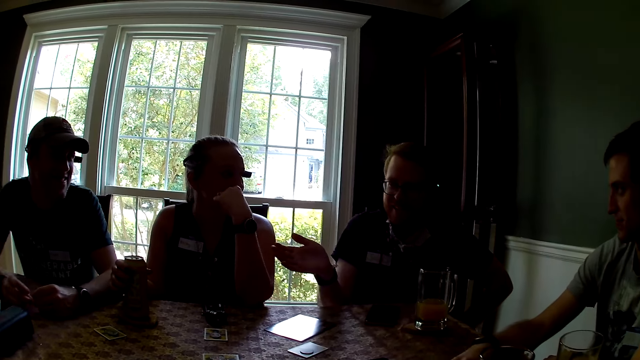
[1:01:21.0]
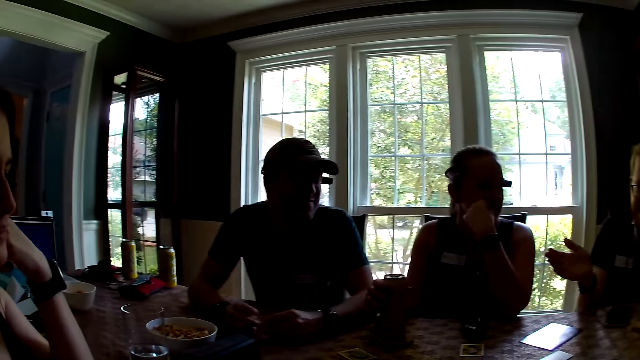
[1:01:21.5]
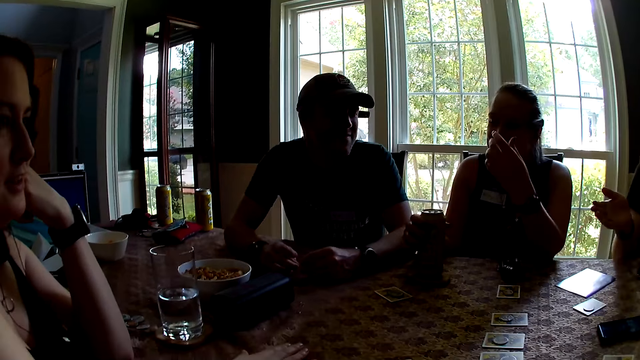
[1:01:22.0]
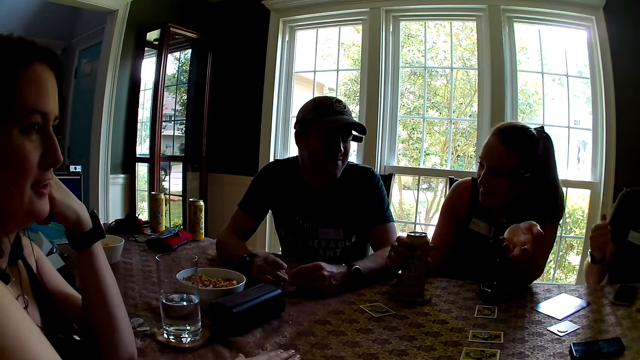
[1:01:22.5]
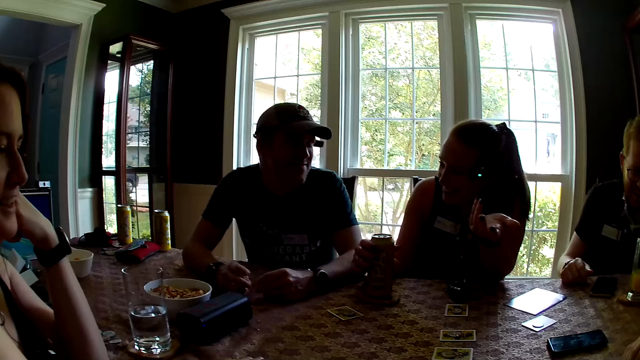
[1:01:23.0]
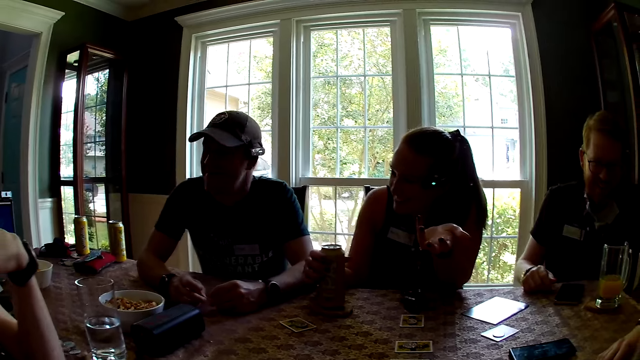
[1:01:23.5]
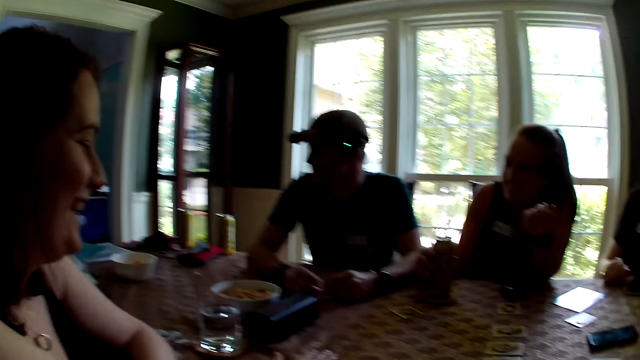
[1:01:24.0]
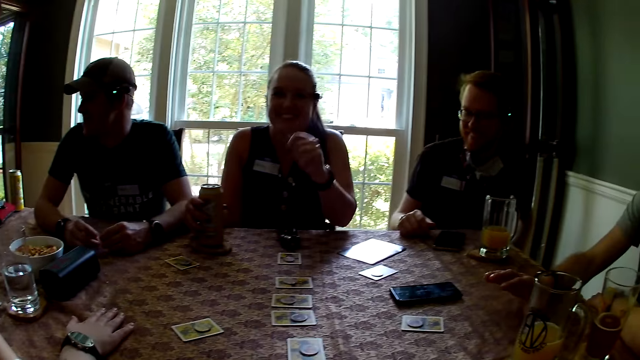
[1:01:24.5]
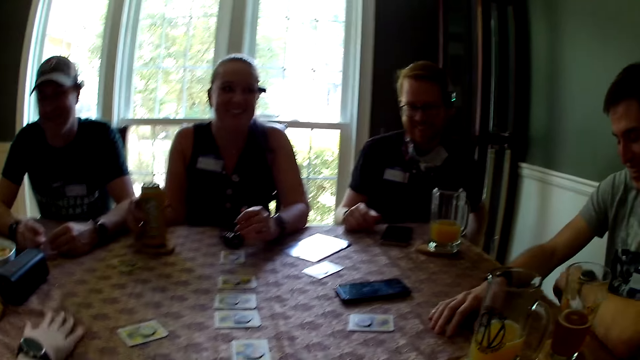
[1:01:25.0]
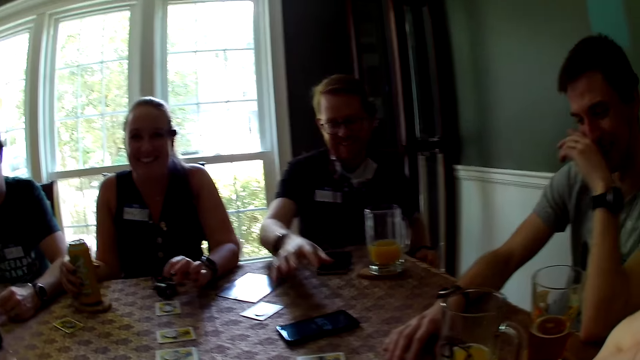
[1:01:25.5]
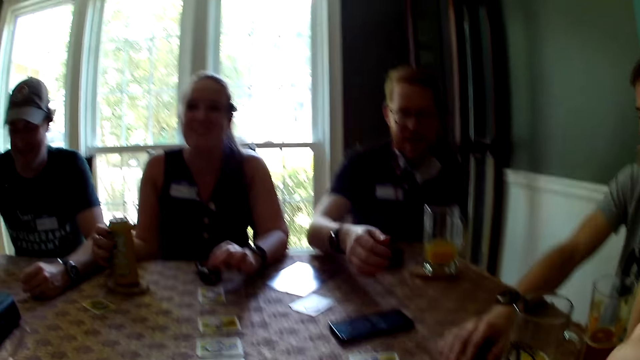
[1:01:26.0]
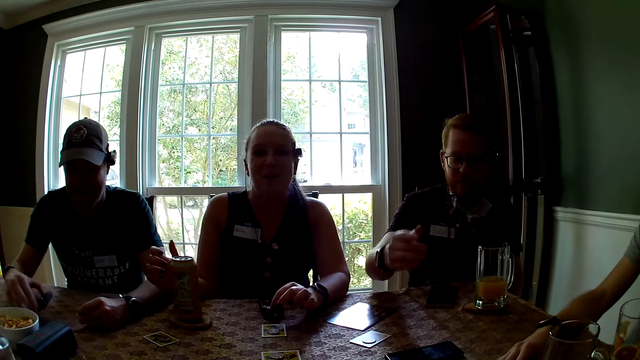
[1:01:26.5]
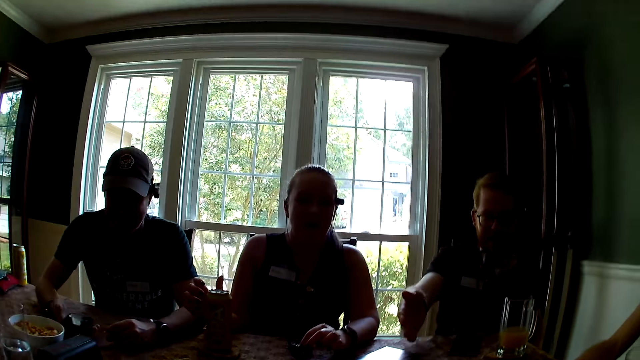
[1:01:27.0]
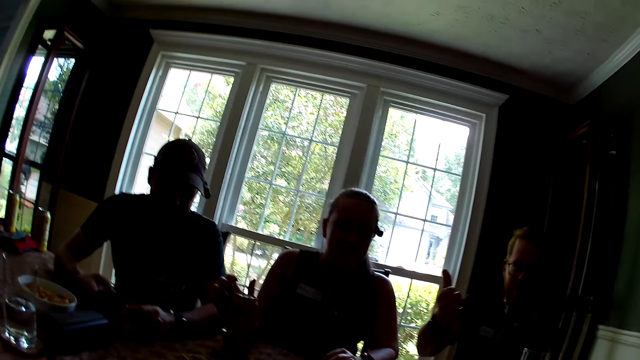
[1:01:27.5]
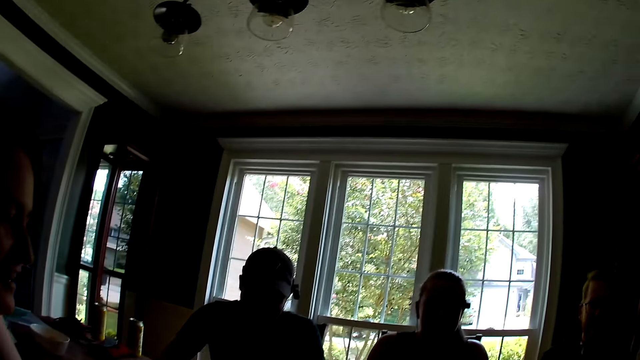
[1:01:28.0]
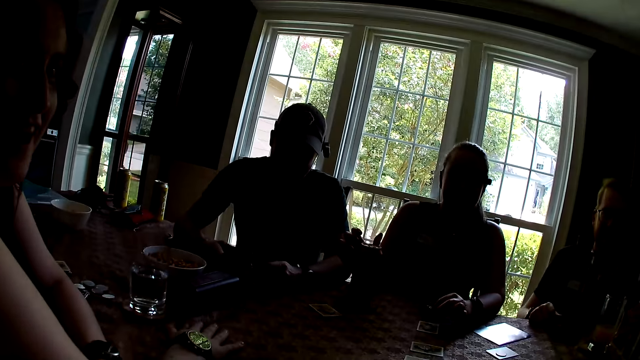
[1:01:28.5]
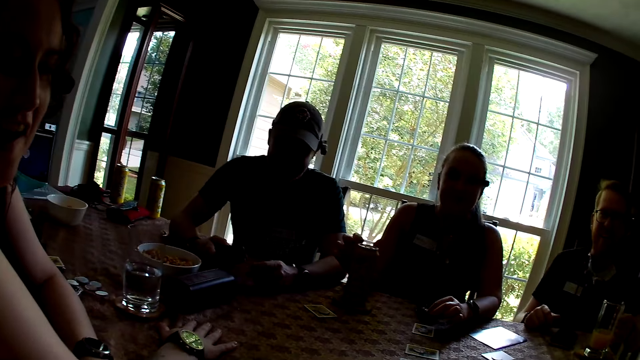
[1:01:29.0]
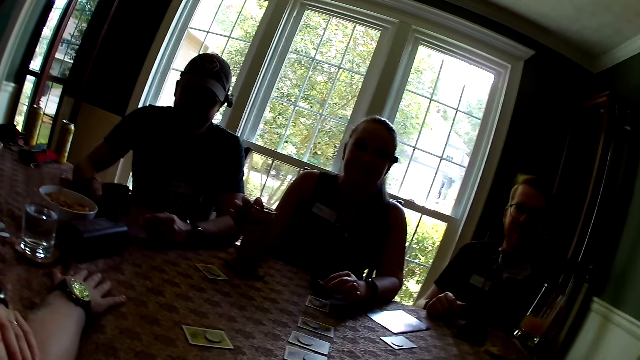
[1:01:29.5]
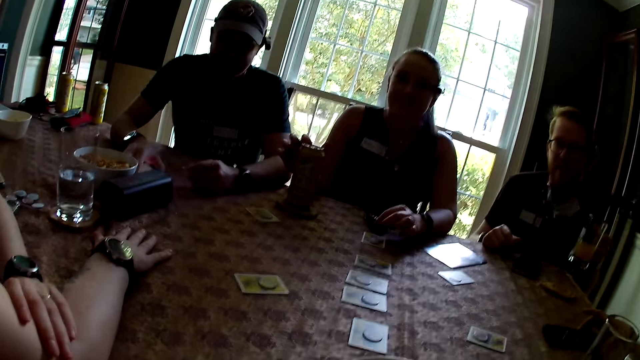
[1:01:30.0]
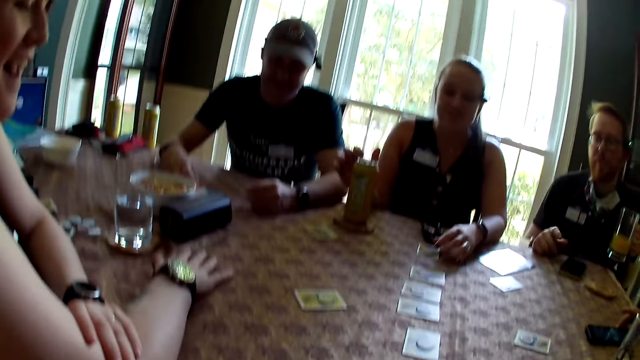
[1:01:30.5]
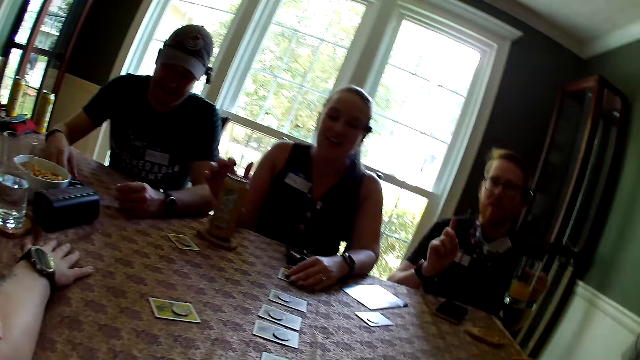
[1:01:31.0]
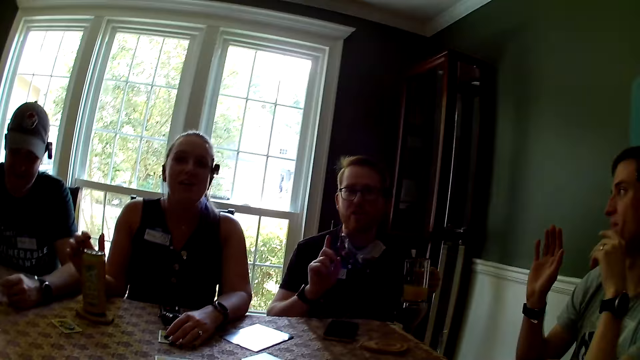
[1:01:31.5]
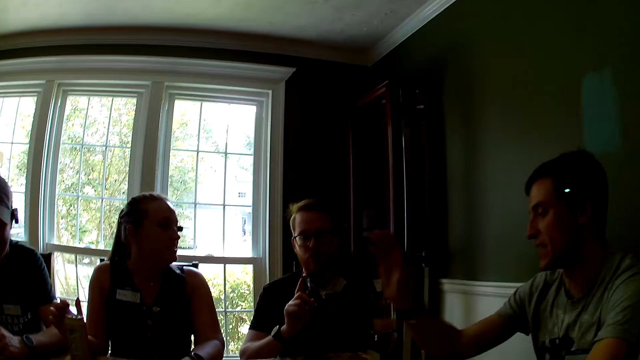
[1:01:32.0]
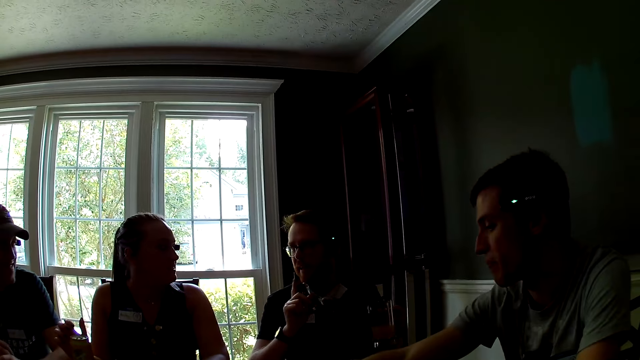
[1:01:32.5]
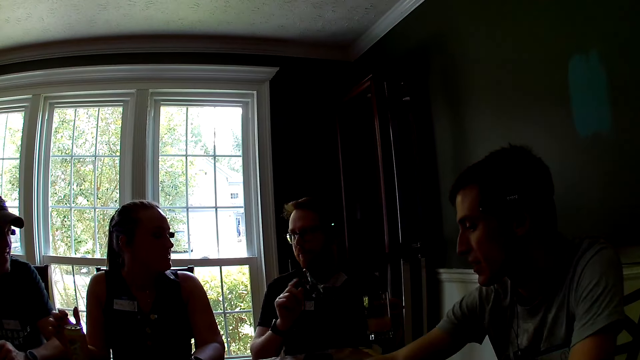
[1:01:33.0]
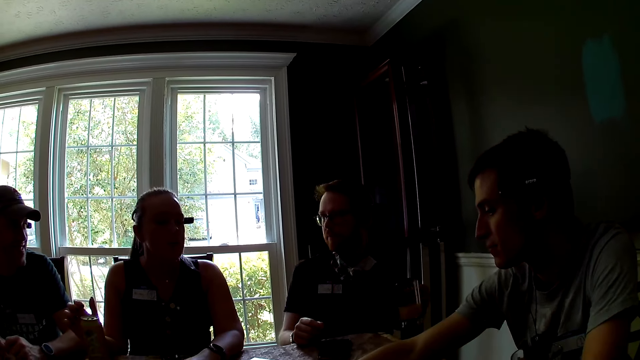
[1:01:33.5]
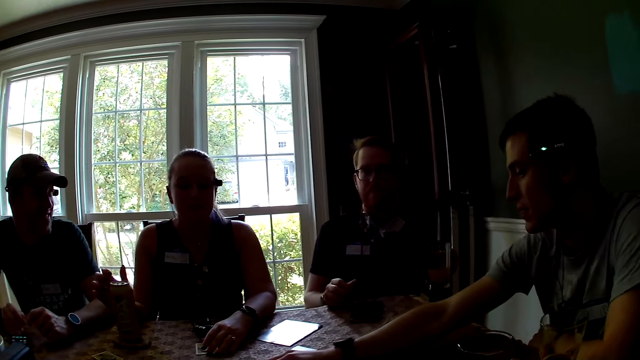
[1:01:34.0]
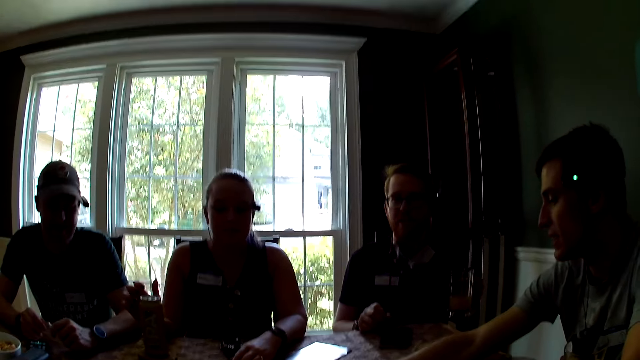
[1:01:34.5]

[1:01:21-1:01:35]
A woman removes her right hand from the can of drink on the table coaster on the table. A person picks up a phone and operates the phone. Another person takes a drink. The camera wearer looks around. Another person places a hand on the table.

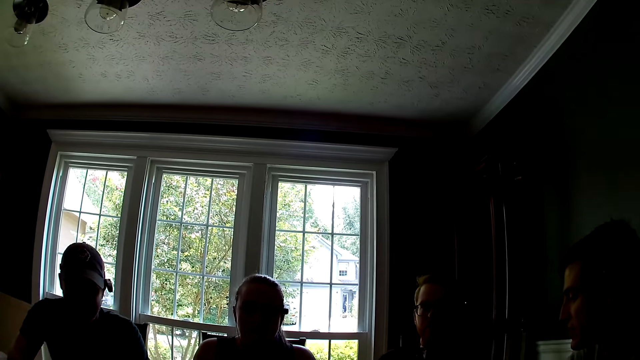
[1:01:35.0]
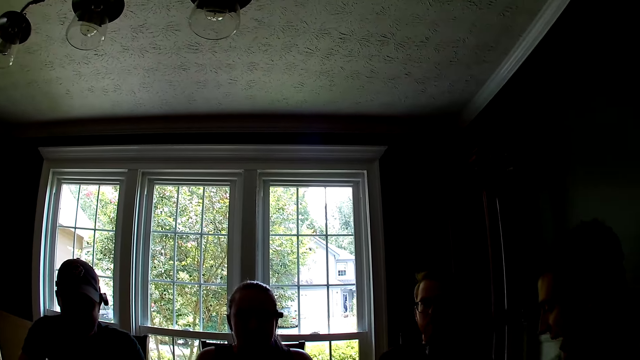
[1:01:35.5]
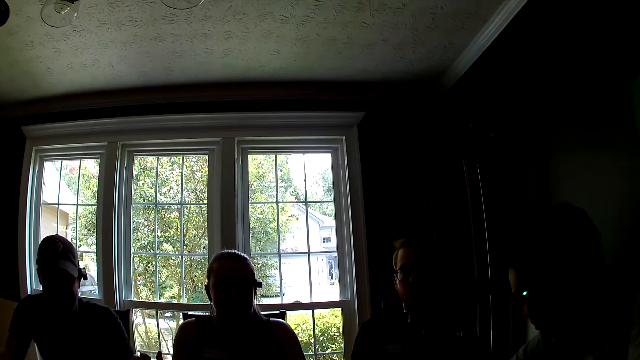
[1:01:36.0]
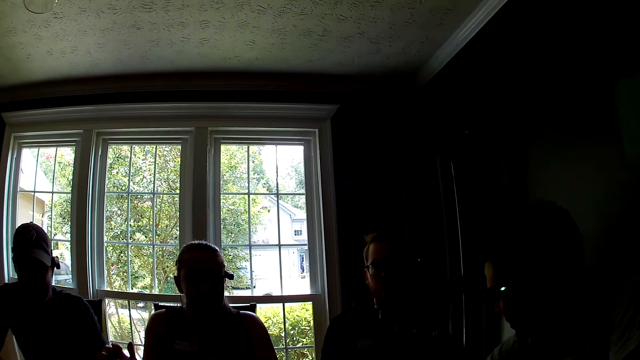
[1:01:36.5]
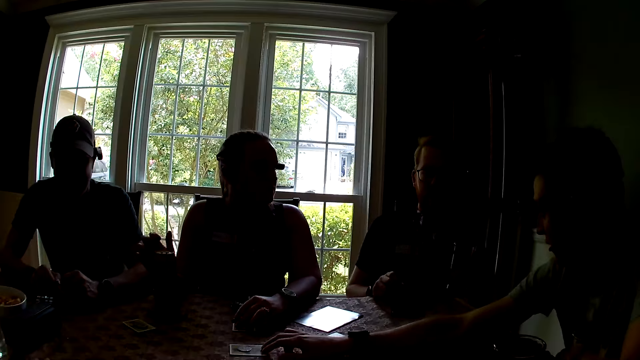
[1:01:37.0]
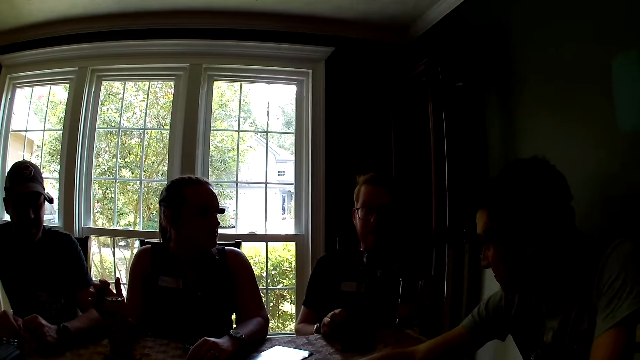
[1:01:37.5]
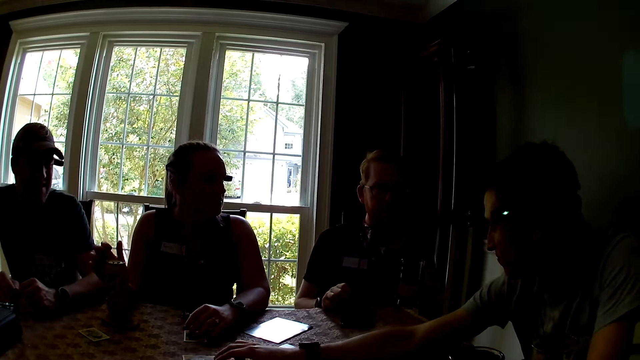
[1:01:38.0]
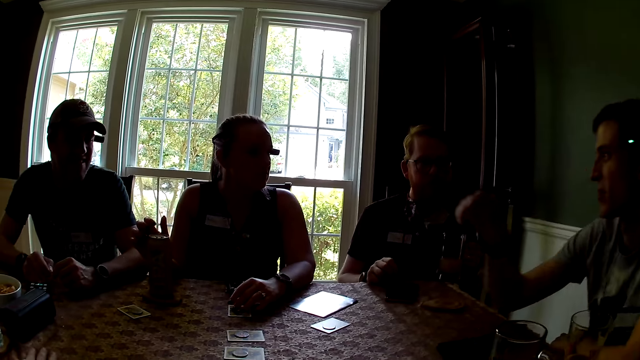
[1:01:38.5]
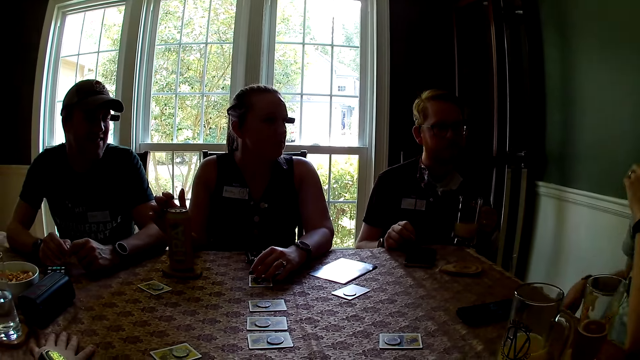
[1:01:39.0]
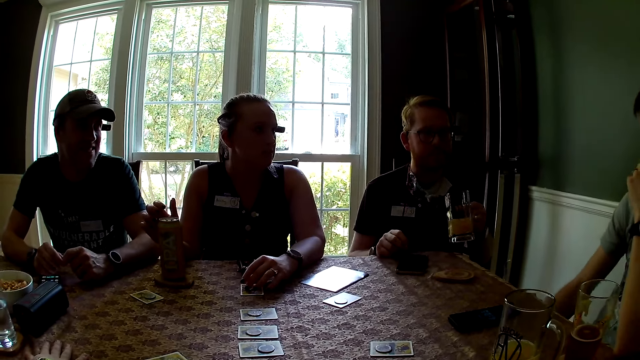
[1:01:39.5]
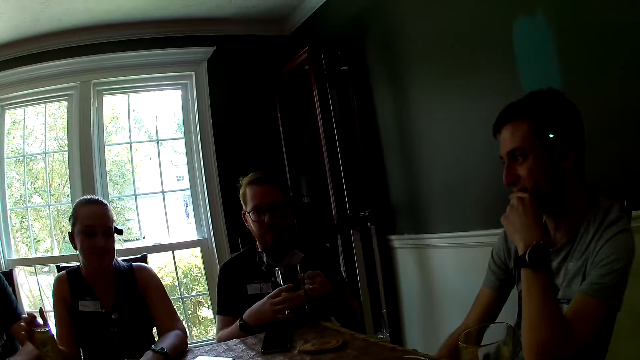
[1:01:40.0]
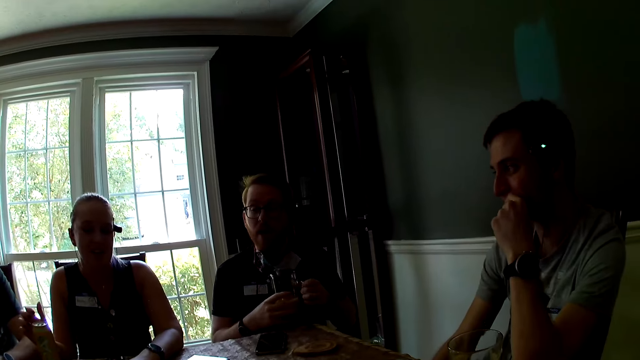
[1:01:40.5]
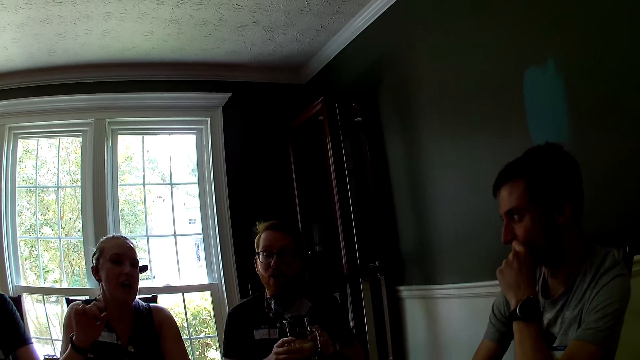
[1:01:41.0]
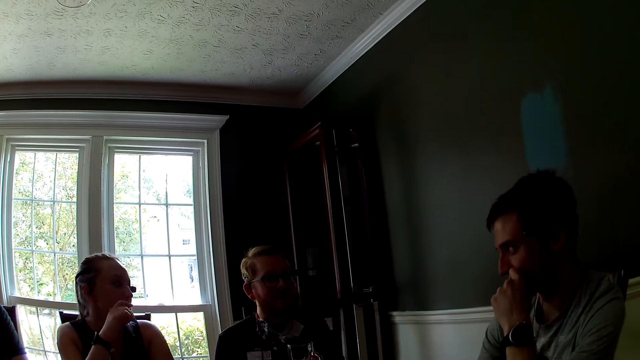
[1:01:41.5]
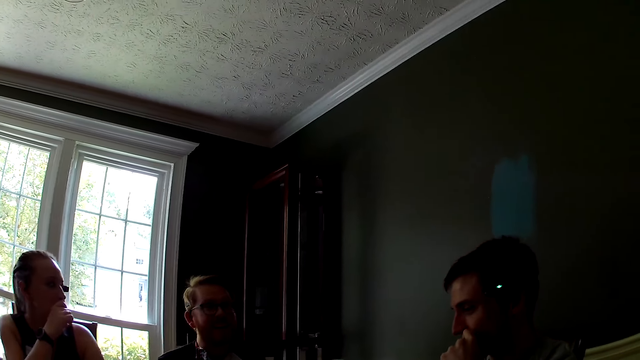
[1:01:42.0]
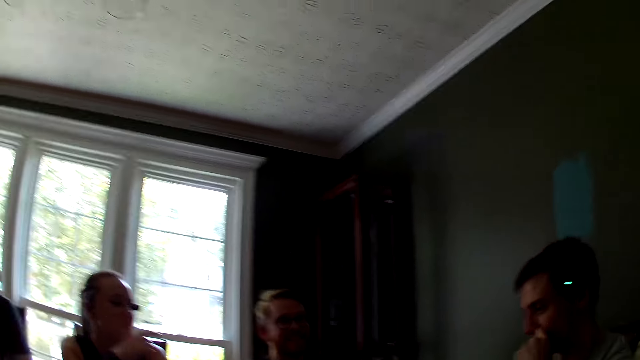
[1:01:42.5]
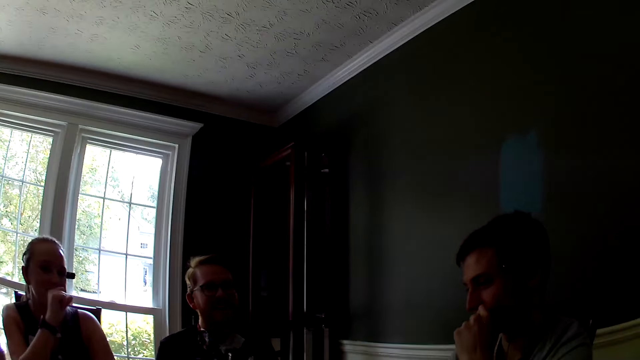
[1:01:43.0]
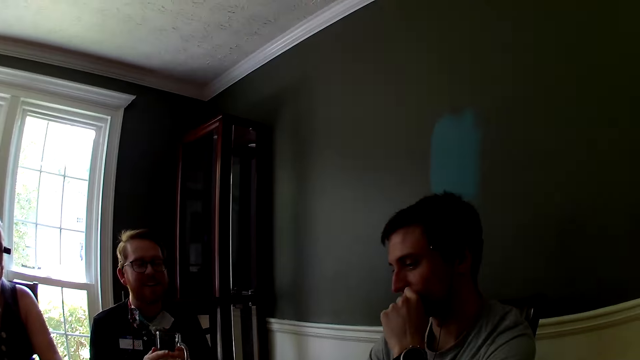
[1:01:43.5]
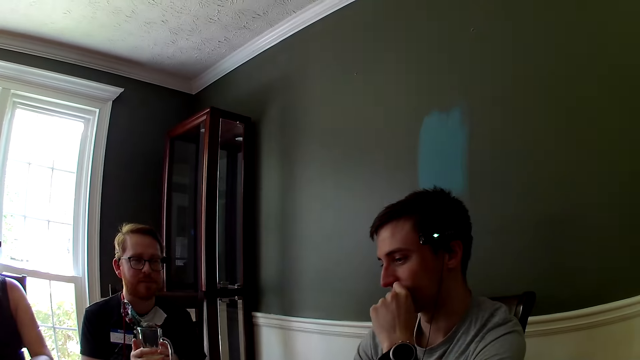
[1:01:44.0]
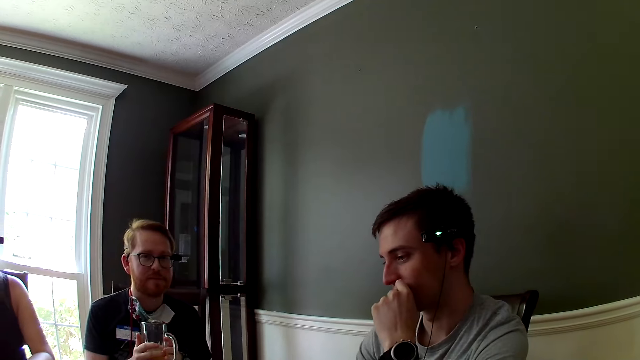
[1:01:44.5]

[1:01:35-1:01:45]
The camera wearer looks around. A man passes the cup of juice in his left hand to his right hand. He holds the cup of juice with both hands.
